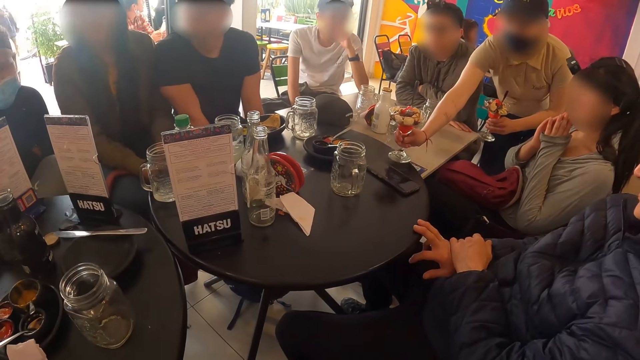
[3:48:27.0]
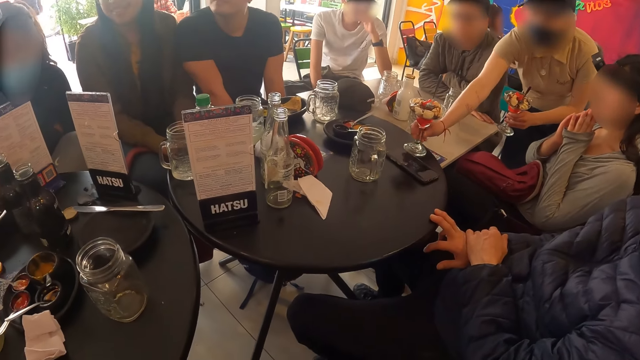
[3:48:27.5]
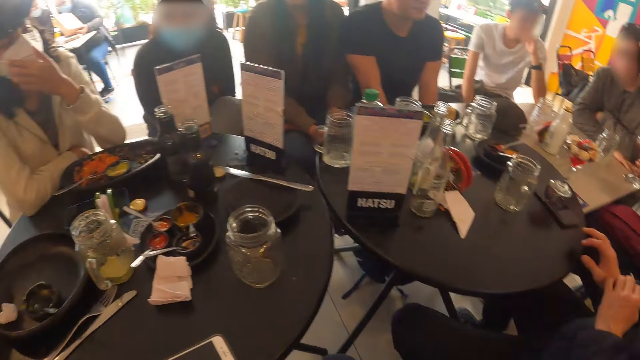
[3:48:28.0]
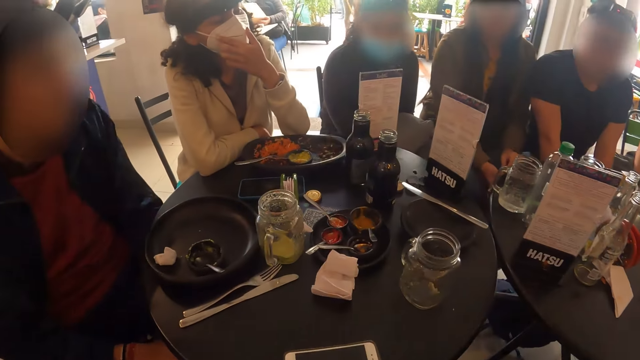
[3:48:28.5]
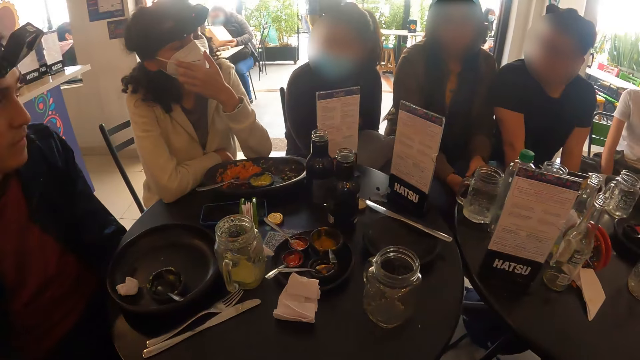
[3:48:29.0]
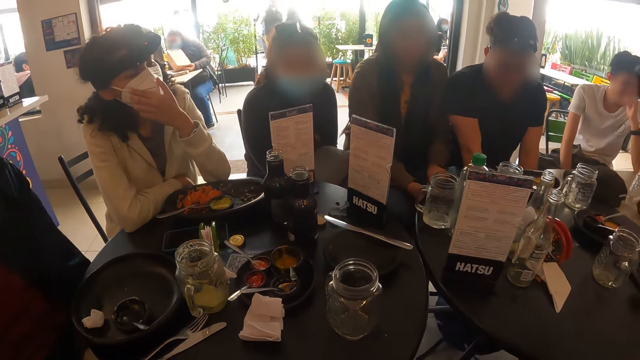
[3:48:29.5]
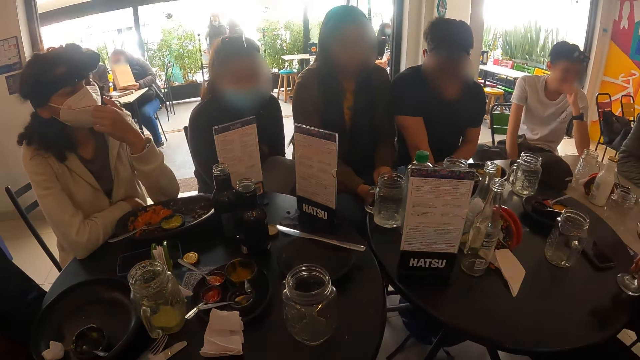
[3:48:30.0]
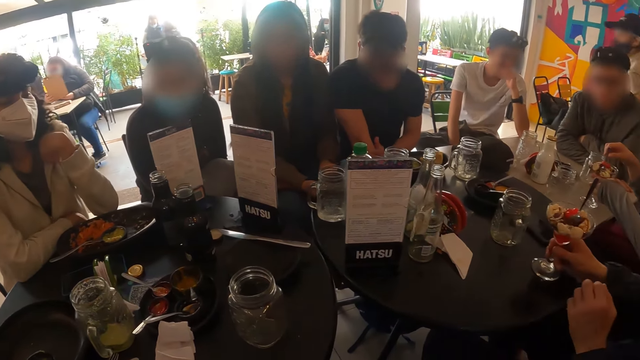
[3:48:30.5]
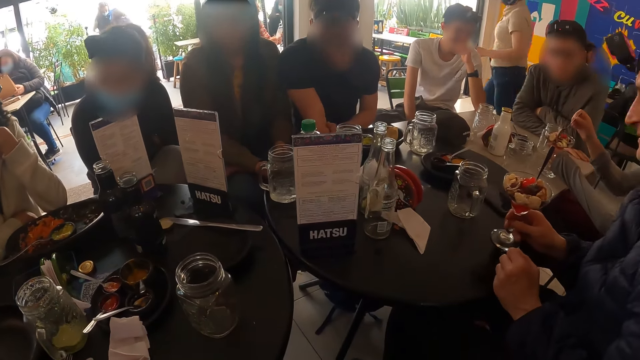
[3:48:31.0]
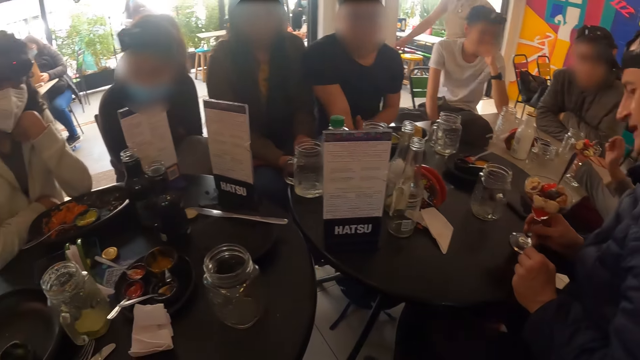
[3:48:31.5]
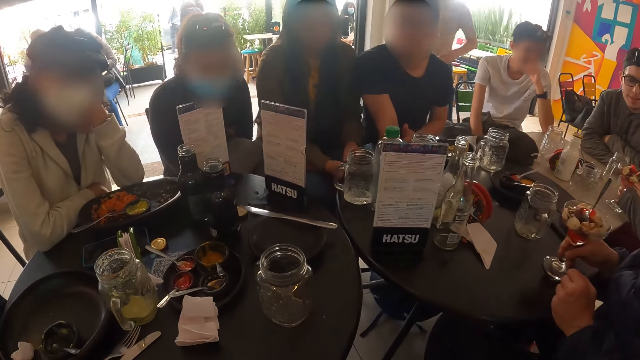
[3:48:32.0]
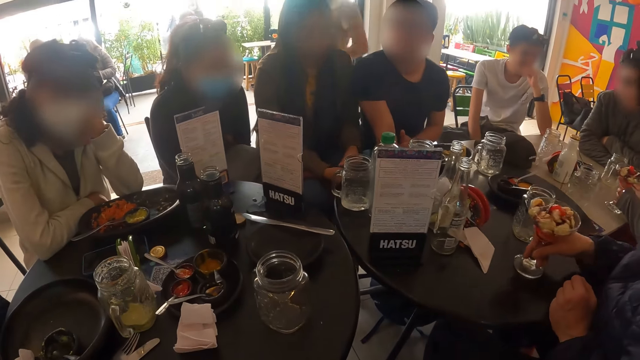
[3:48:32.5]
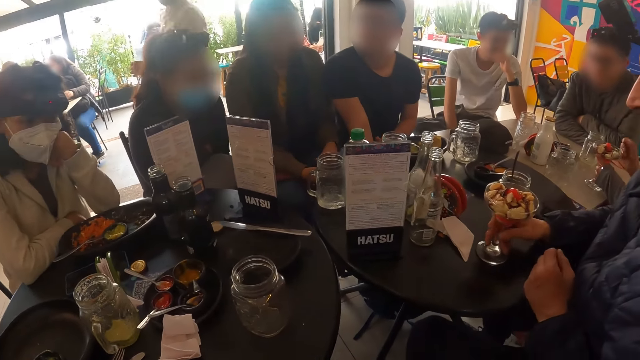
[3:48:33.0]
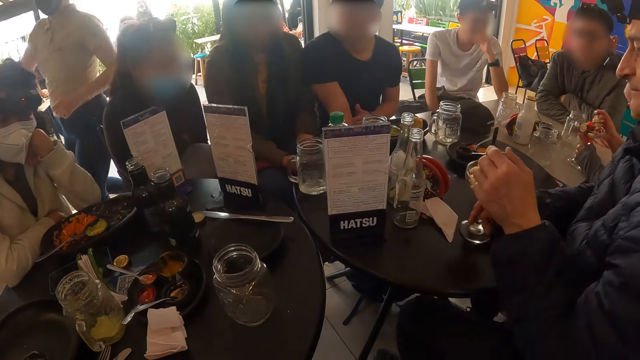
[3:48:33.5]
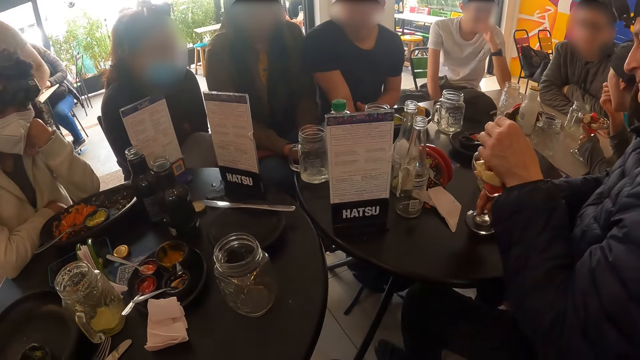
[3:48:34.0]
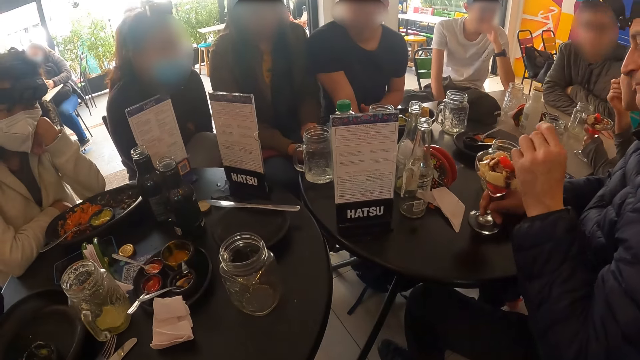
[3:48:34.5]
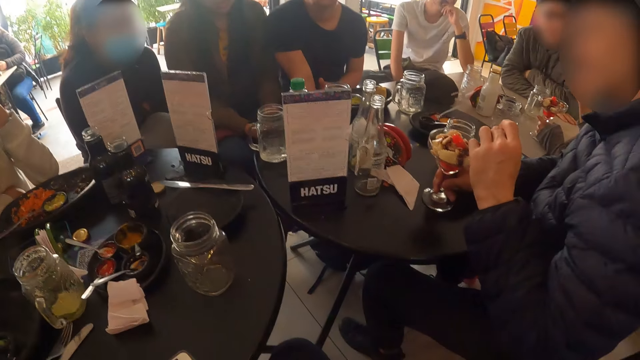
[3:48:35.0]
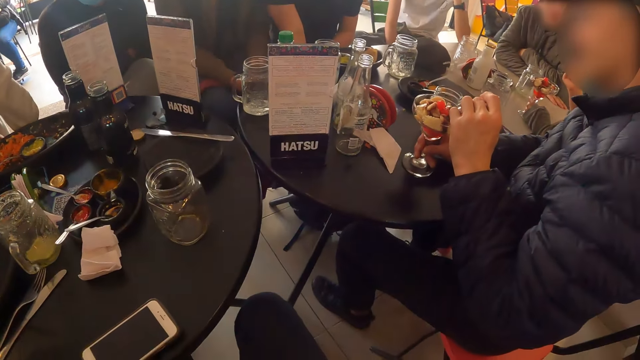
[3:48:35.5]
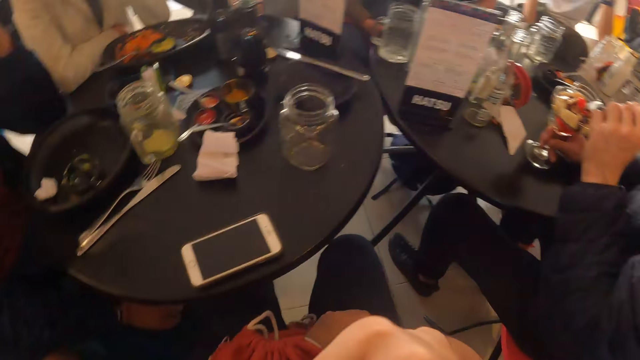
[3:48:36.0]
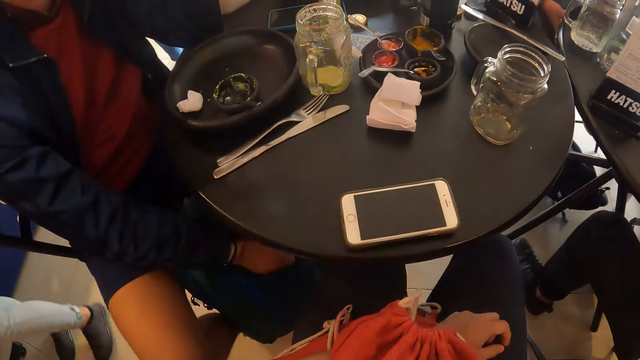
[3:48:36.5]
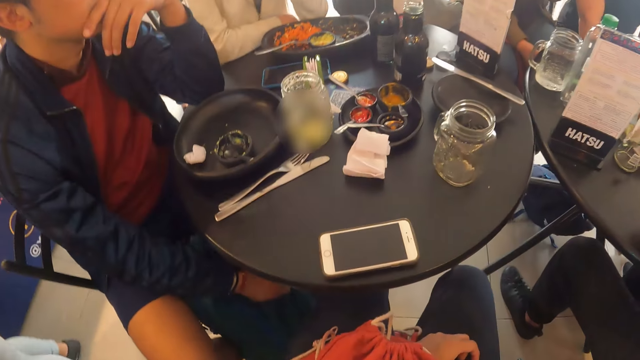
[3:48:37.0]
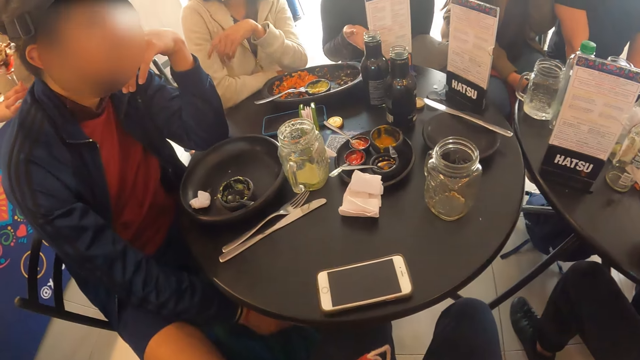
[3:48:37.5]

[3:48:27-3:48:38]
A person places a glass of ice-cream on the table. Another person takes the ice-cream.

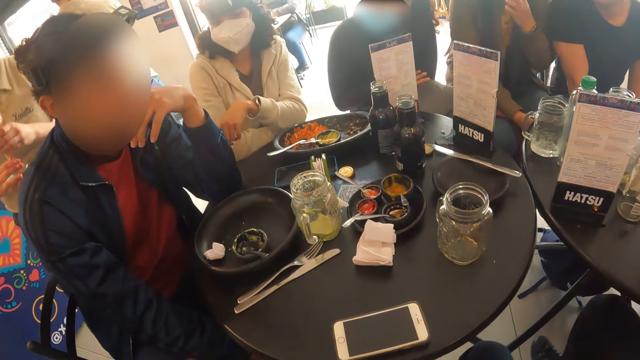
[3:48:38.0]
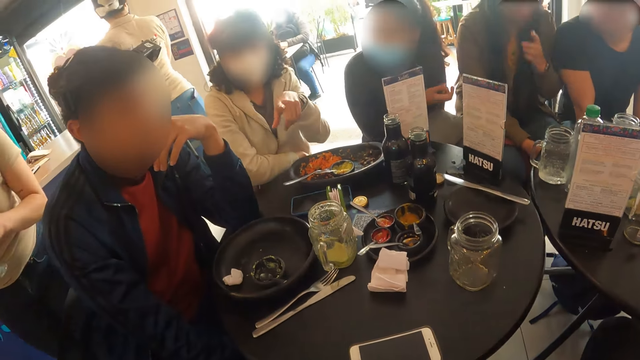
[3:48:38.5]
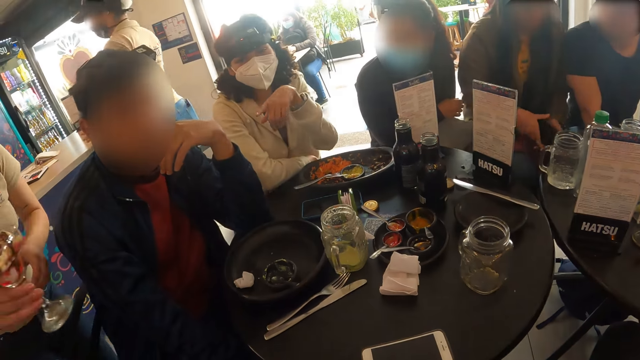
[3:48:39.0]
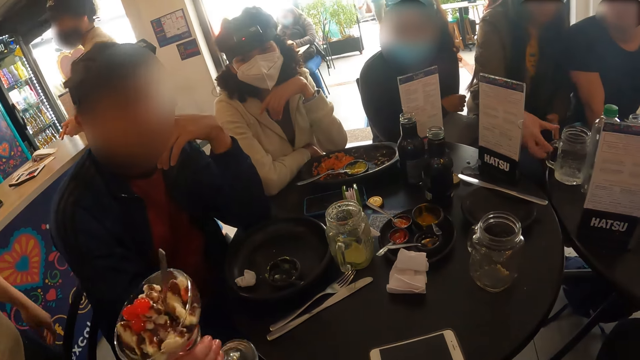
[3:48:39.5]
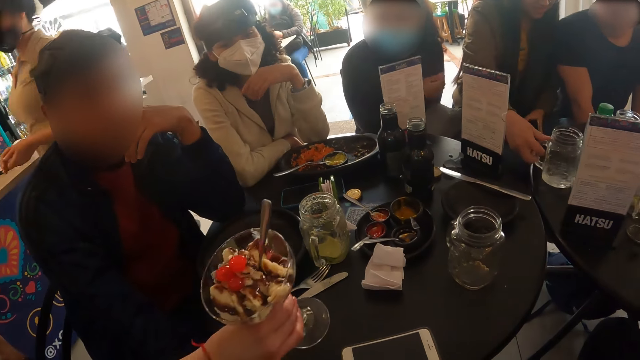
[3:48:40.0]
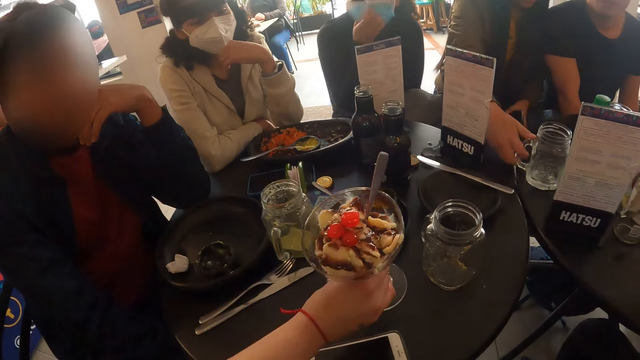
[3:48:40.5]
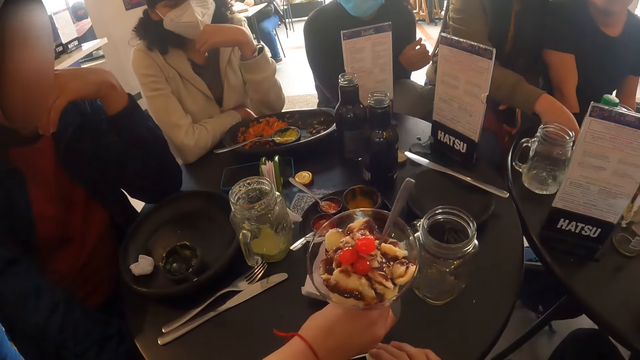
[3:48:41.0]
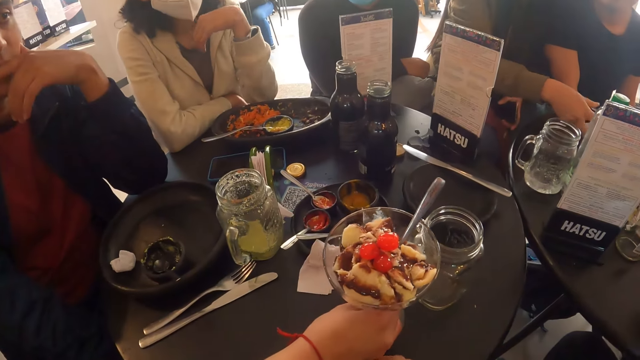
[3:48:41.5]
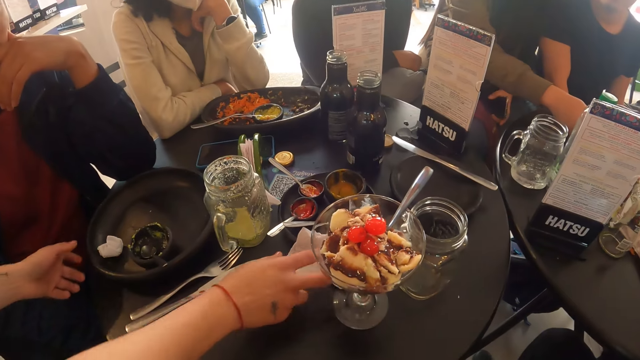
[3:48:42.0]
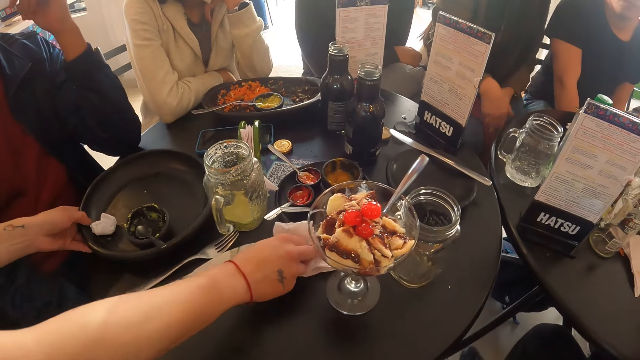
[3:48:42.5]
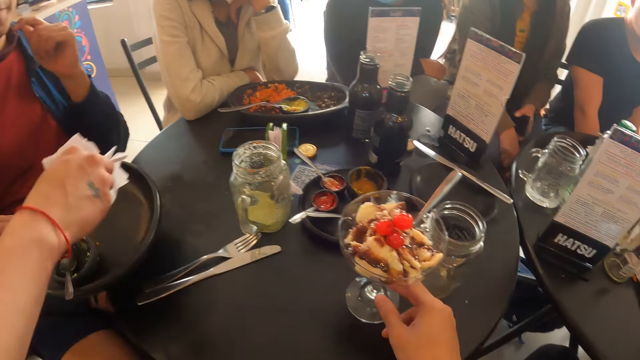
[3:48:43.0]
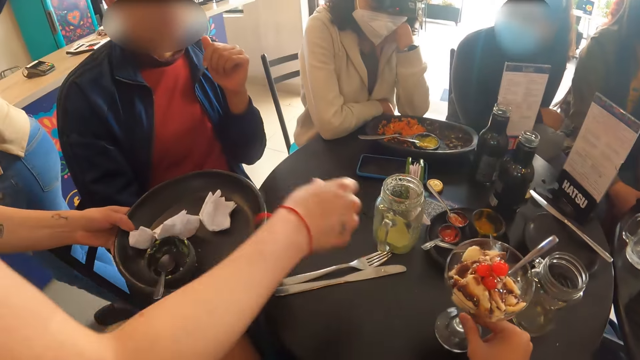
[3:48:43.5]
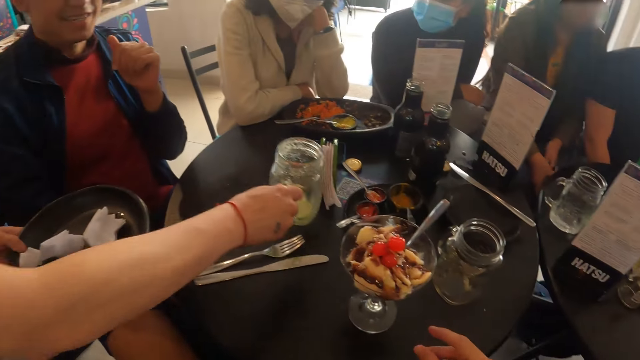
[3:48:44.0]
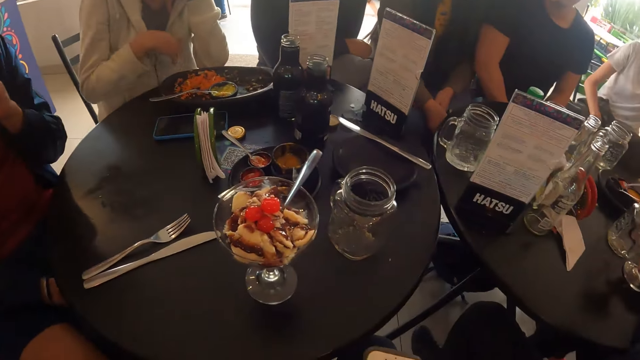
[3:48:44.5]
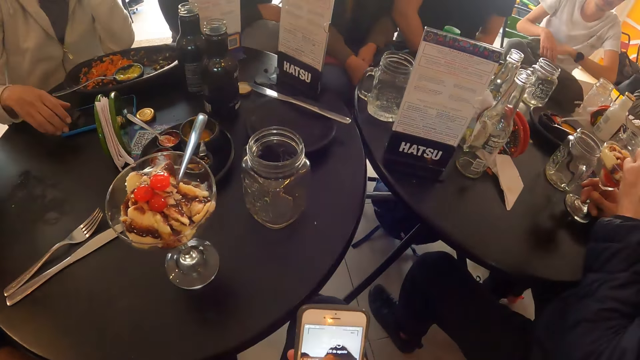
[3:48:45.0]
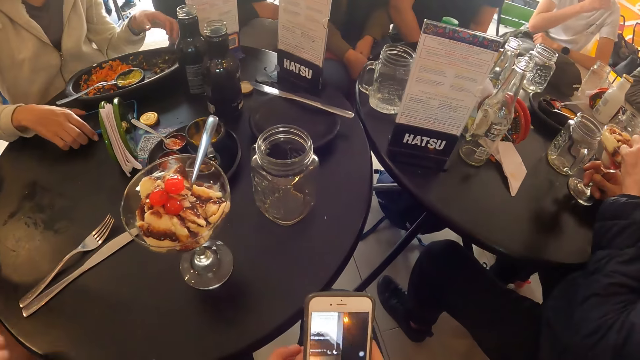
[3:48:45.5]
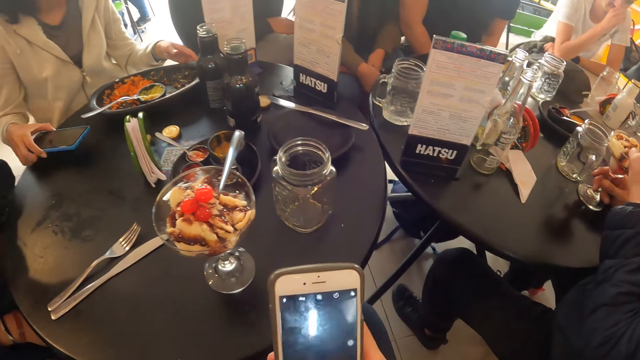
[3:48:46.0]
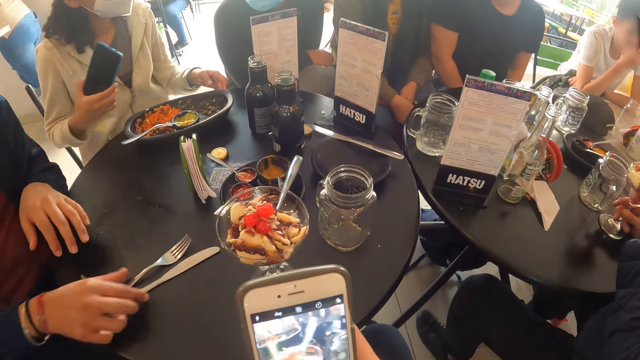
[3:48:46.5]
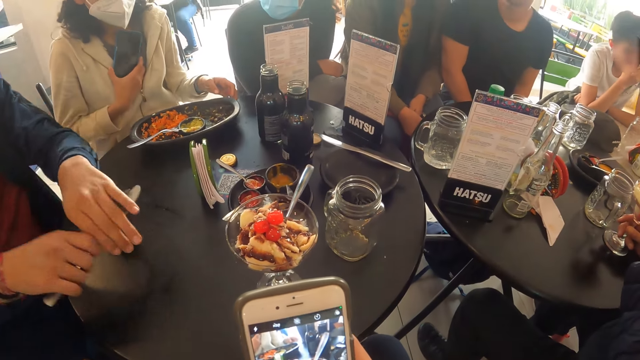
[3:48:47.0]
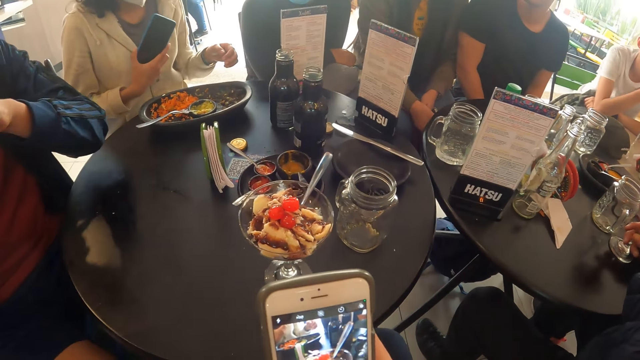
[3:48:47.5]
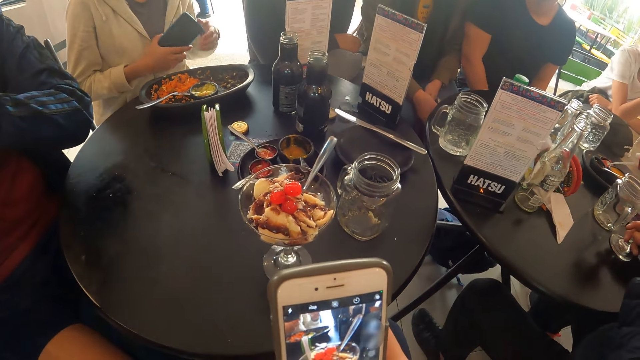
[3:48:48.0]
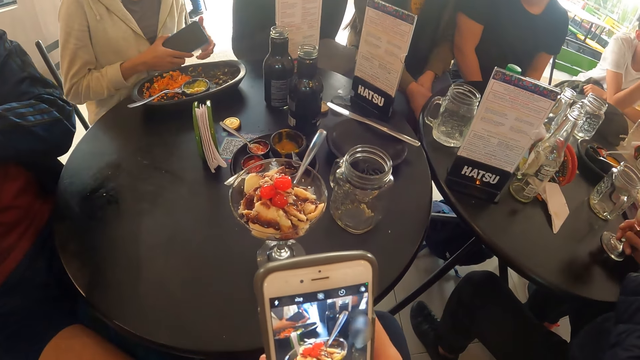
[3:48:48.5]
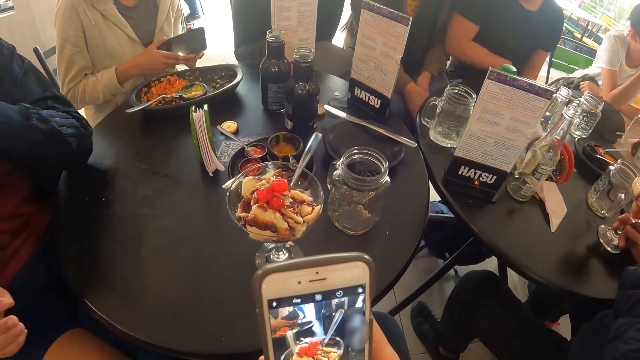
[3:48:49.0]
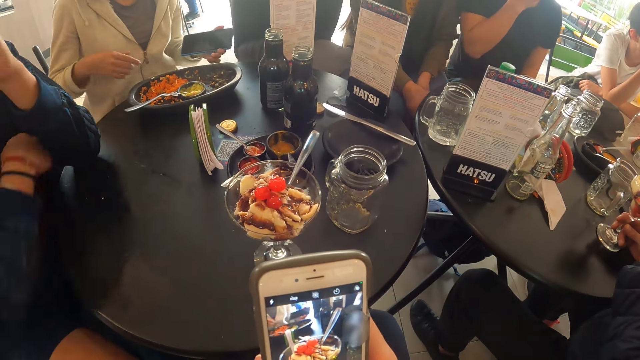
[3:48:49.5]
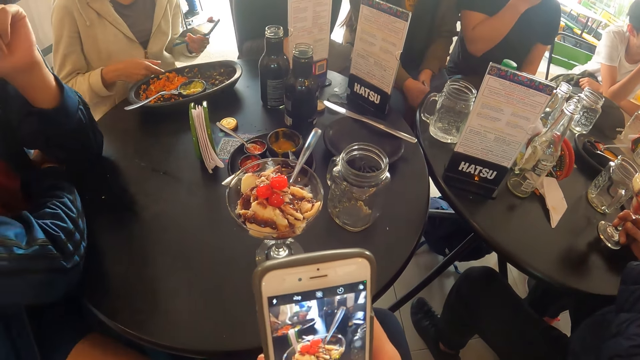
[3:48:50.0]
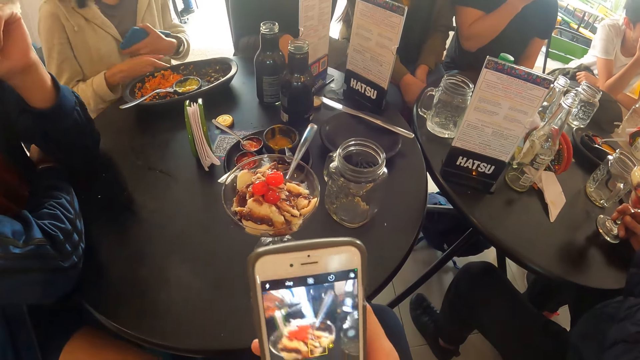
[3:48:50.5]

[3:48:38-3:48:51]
The camera wearer looks at a person. A woman drops a cup of parfait on the table with her right hand. The woman picks up a plate from the table with her left hand. The woman picks up a tissue paper from the table with her right hand. The woman picks up a glass cup from the table with her right hand. A man picks up a cutlery set from the table with his right hand. The camera wearer presses his phone with both hands.
